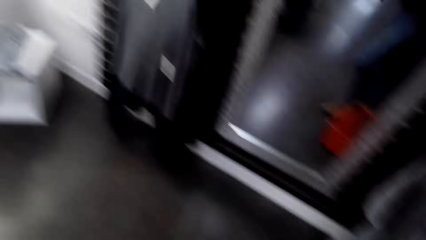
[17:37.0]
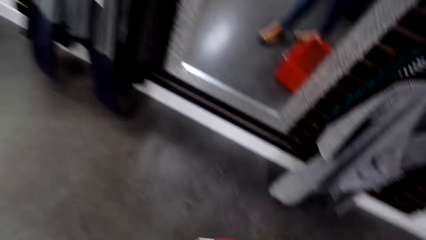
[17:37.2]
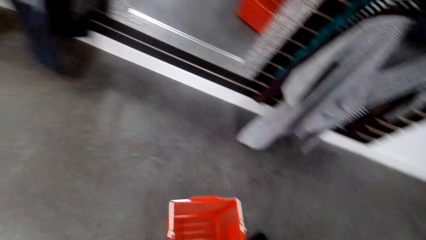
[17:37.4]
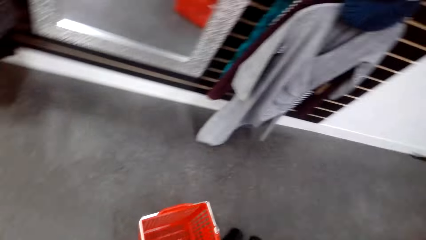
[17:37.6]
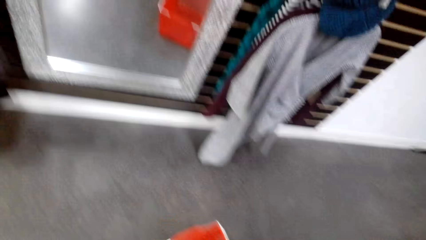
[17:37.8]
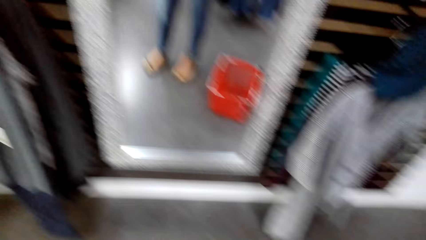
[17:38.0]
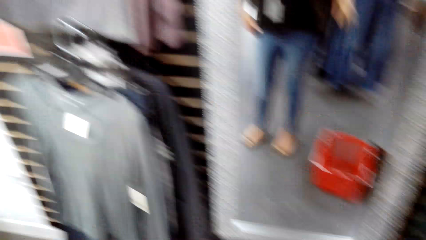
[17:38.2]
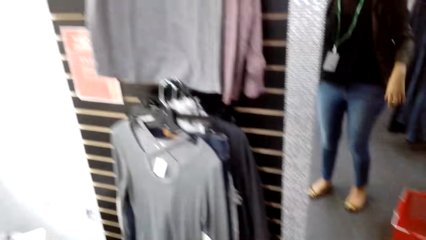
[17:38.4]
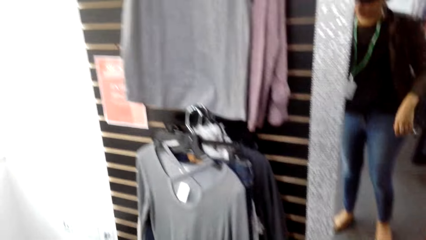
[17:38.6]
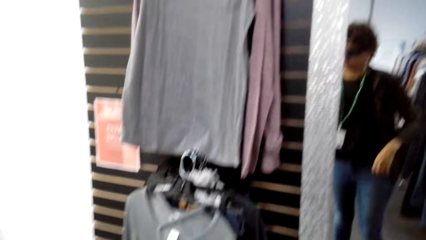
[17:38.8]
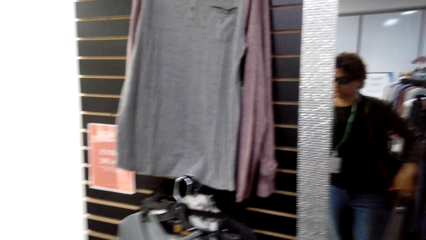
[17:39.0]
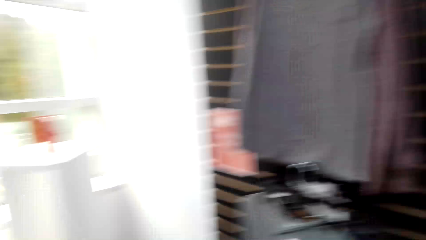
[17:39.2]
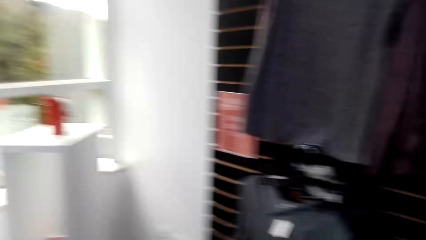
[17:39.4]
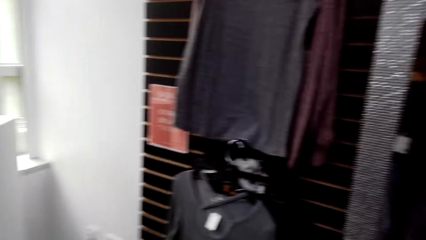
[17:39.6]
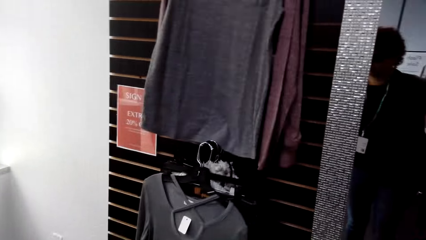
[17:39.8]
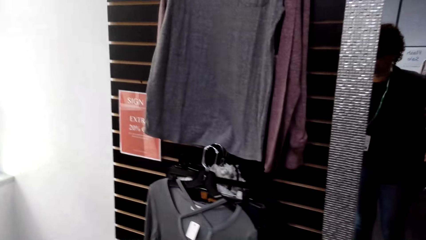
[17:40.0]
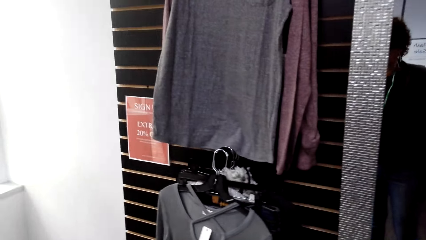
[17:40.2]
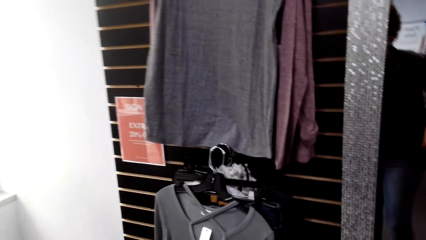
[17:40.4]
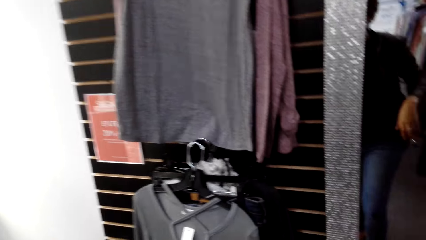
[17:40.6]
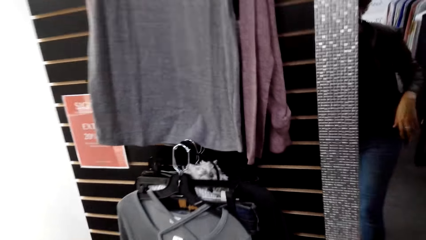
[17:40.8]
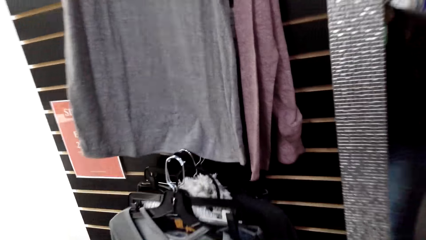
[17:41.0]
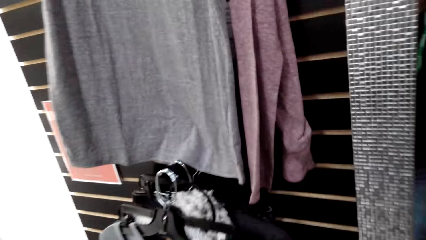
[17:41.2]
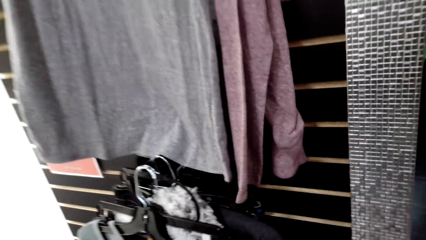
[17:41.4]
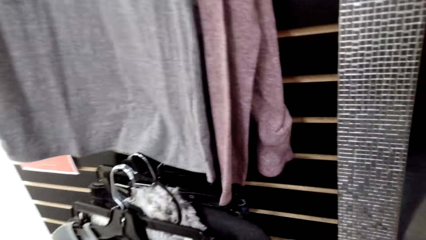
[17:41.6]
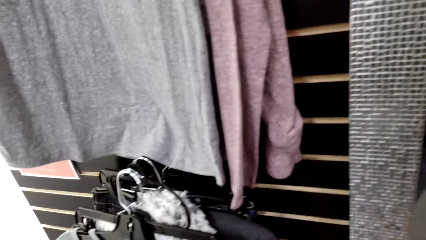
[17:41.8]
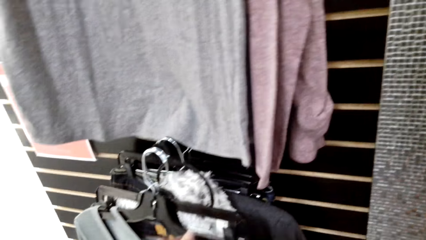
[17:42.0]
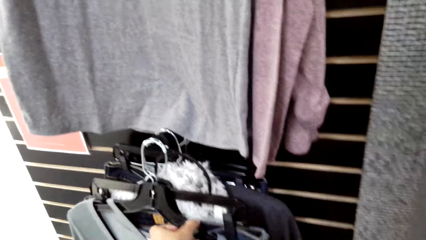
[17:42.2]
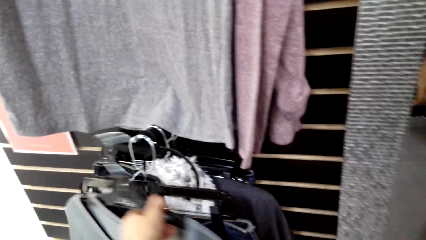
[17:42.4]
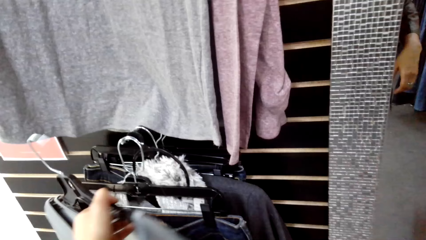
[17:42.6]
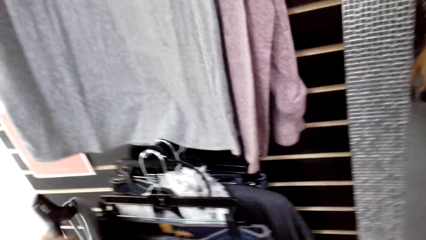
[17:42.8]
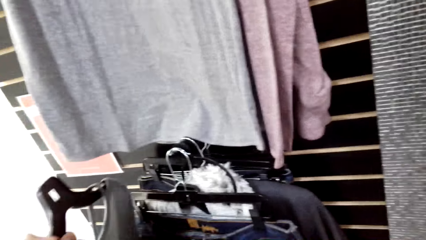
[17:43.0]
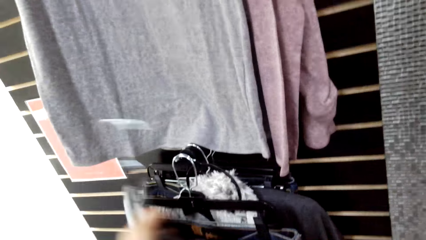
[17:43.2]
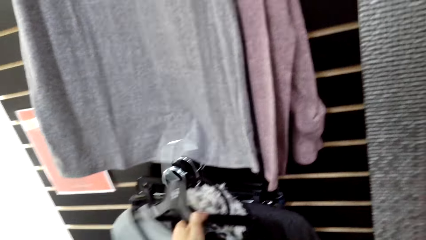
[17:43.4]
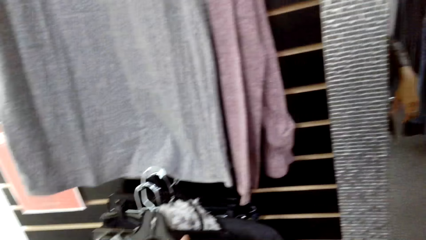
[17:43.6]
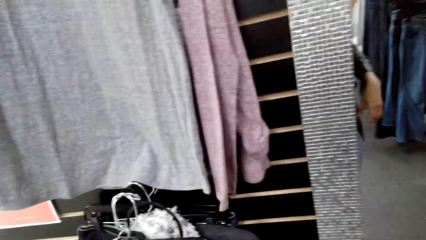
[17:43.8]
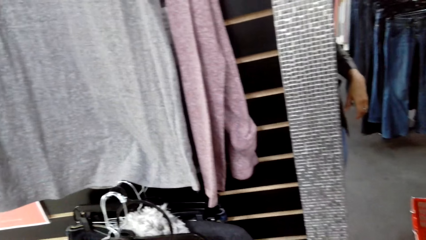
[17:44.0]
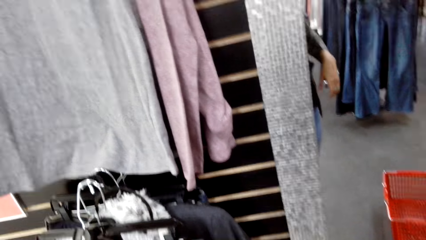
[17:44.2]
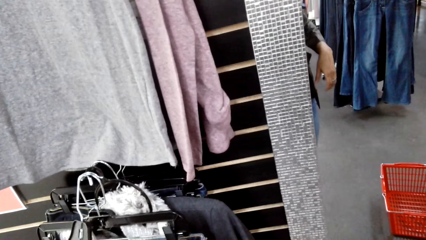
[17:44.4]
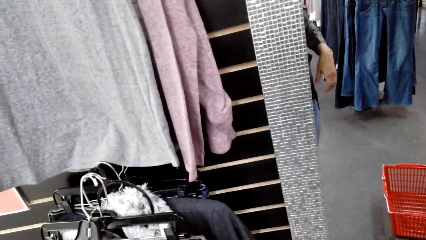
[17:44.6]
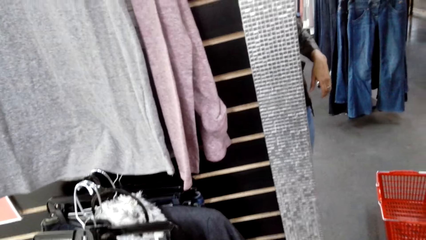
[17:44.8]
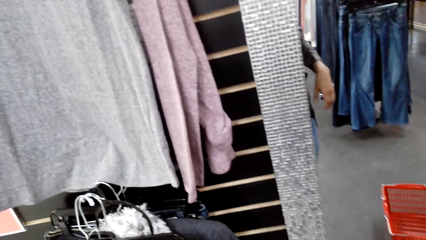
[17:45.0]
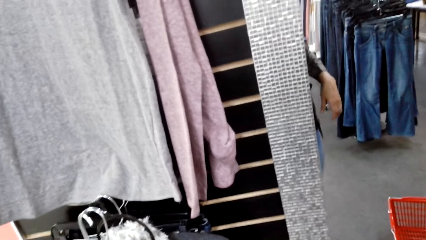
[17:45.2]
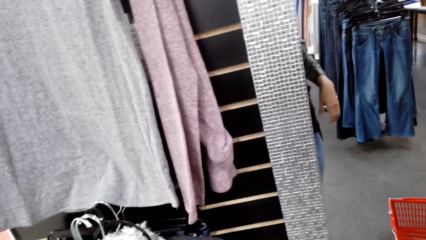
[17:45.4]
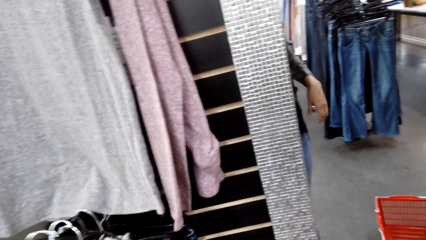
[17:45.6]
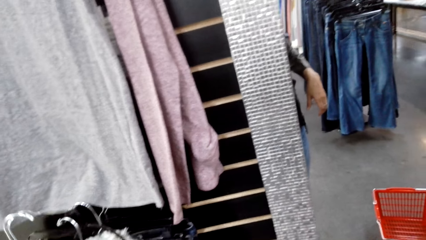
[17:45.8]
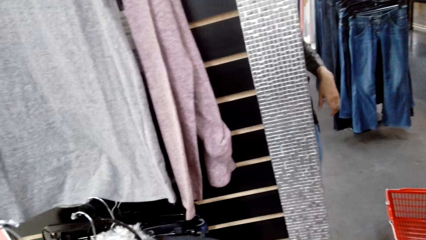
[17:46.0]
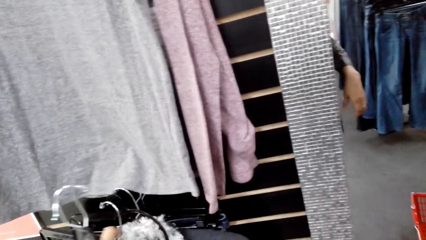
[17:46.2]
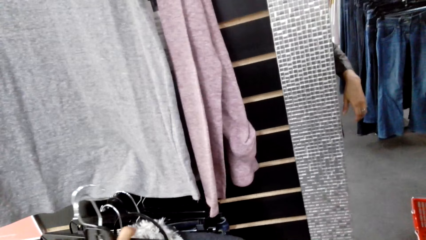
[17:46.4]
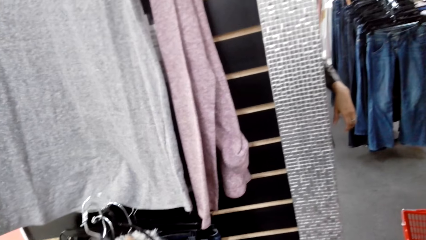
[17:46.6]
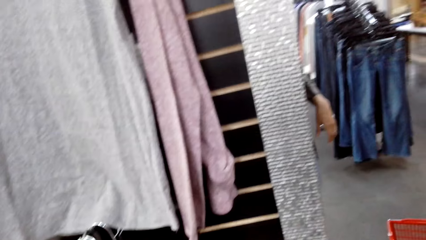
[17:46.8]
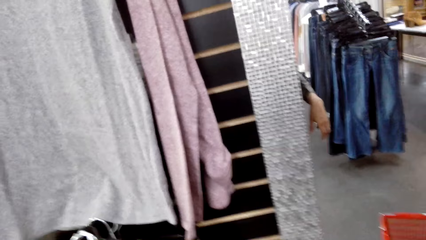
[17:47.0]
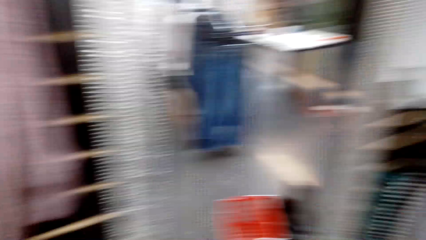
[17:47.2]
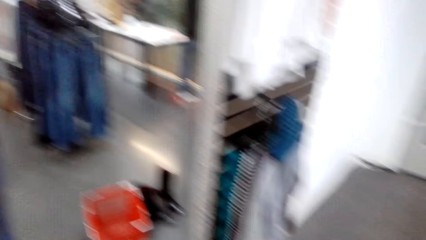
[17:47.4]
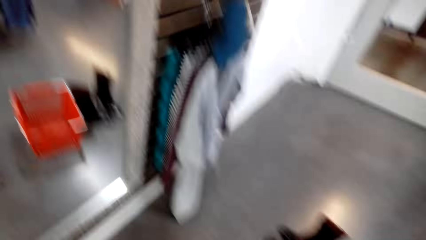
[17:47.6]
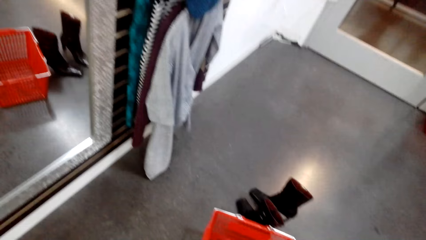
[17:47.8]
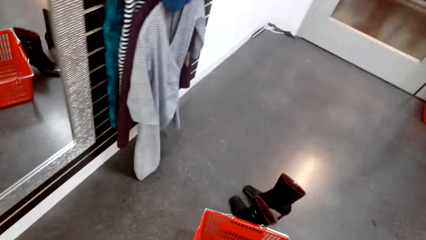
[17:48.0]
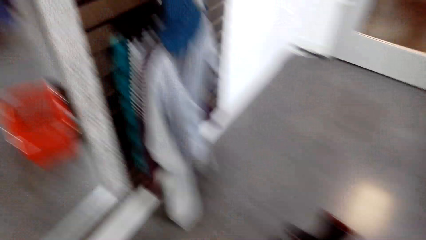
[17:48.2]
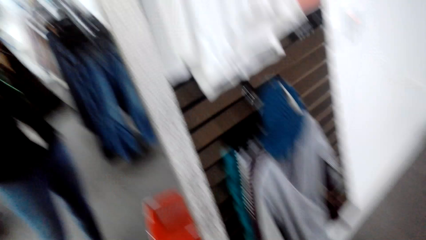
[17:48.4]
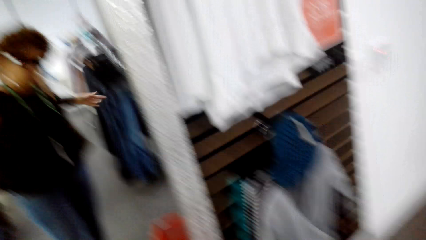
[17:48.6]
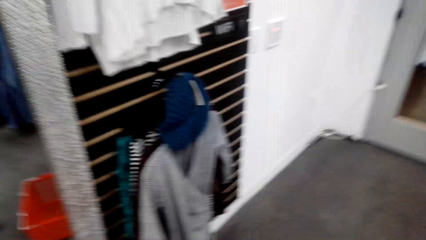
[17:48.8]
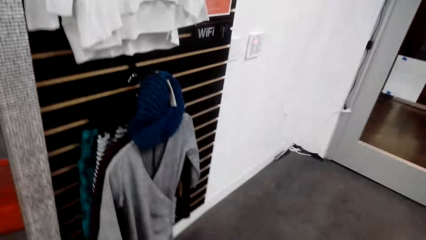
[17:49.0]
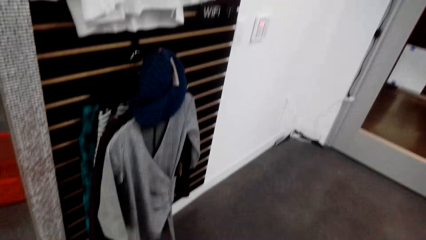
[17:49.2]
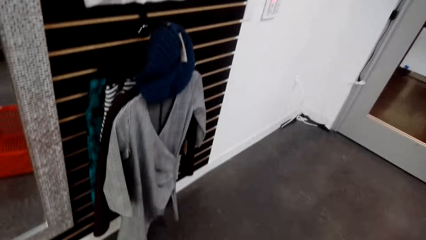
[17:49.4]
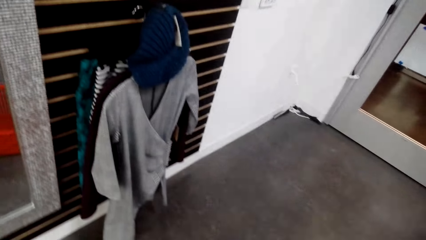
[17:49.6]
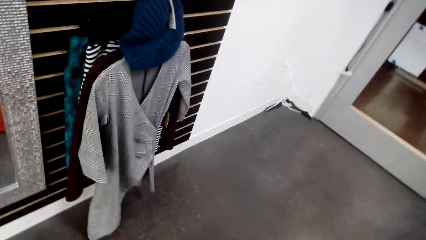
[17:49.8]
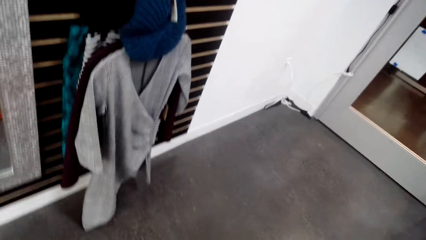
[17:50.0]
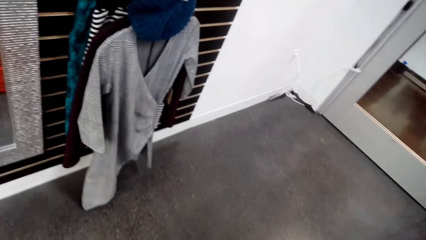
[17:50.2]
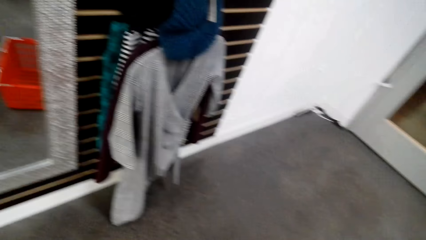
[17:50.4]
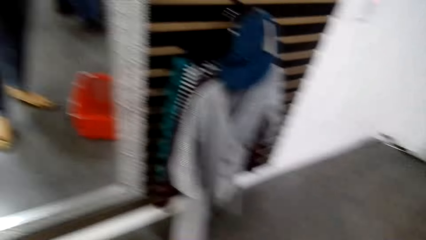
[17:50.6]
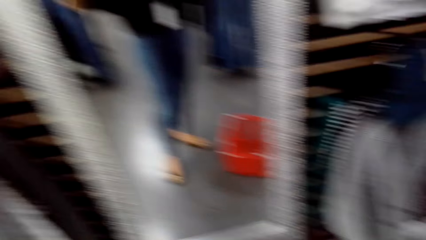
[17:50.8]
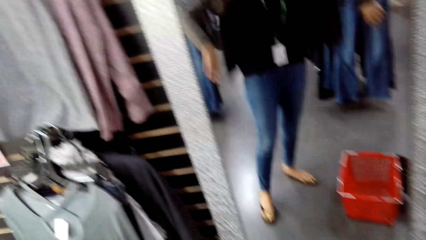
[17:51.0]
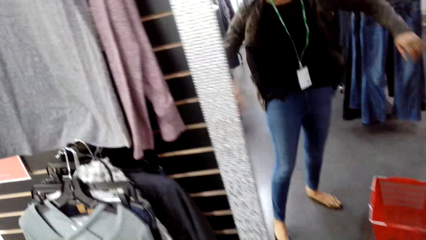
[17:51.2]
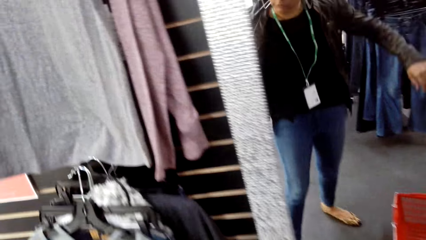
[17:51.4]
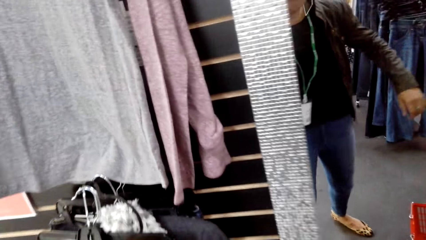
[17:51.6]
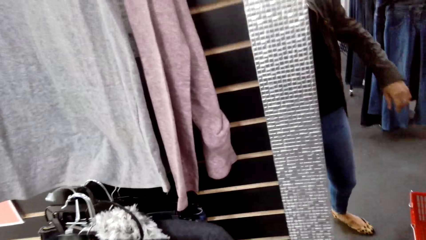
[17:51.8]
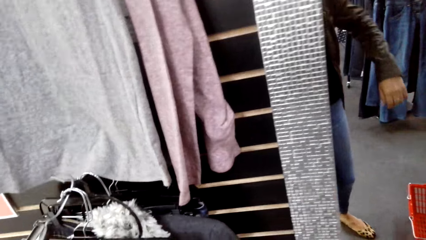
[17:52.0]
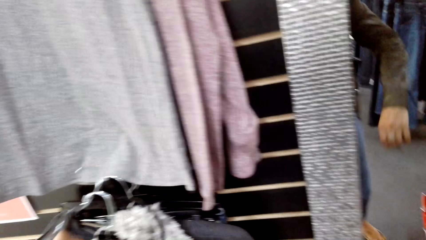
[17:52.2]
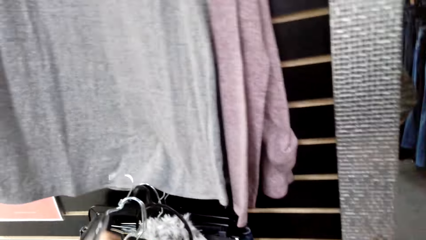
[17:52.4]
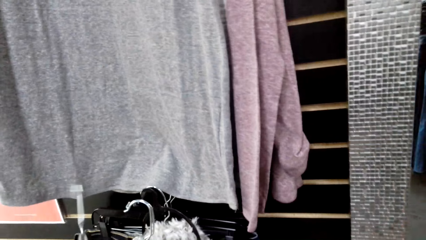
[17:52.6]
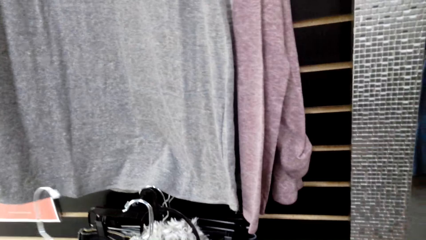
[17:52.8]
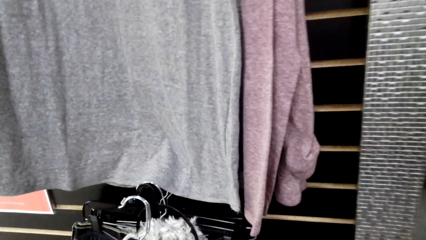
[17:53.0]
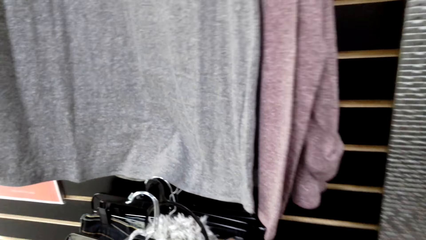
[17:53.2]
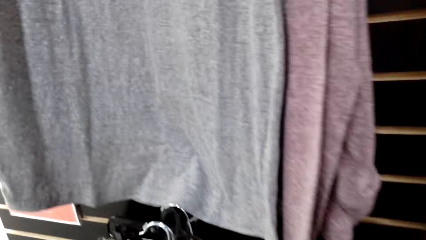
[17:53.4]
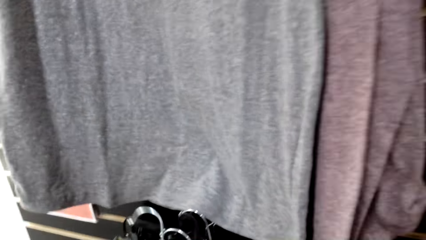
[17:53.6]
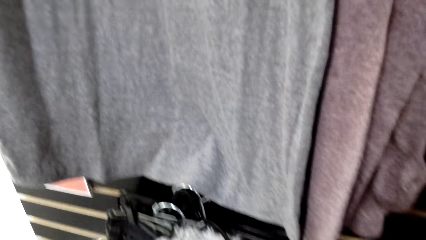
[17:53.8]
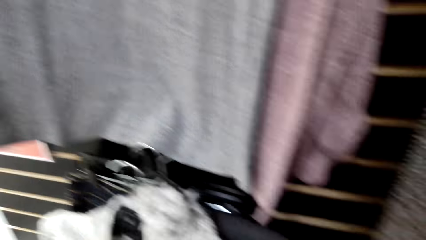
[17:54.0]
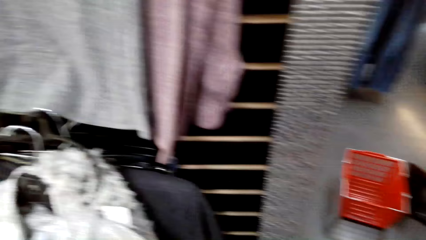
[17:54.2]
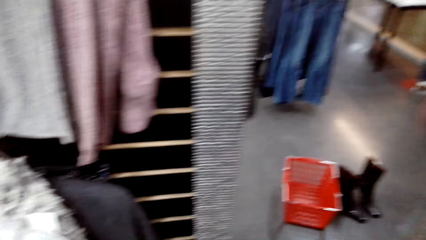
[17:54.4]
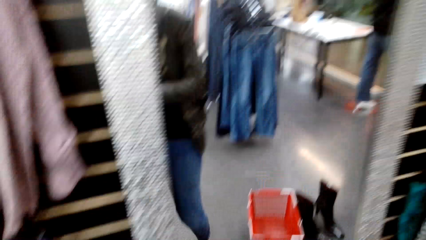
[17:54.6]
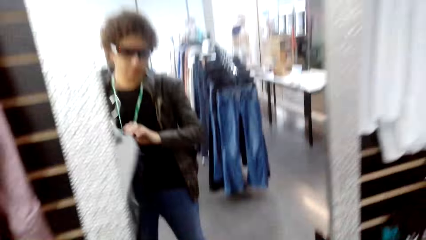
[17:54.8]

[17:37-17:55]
The camera wearer picks up the shopping cart. They walk in the room. They look around. They examine the clothes on the hanging rack. They pick up the cloth. They hang the cloth. They look around. They hang the cloth. They look around. They converse with a man. The camera wearer looks around.
